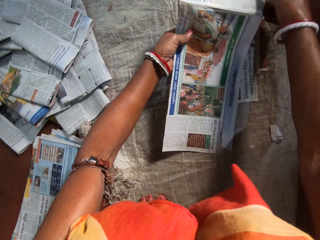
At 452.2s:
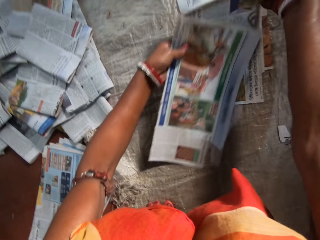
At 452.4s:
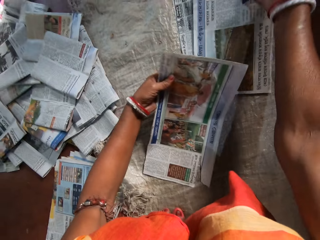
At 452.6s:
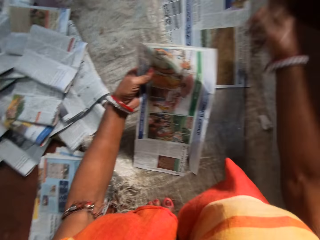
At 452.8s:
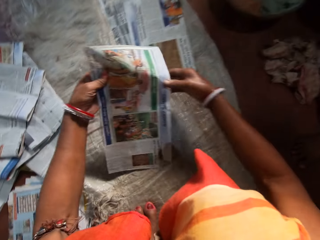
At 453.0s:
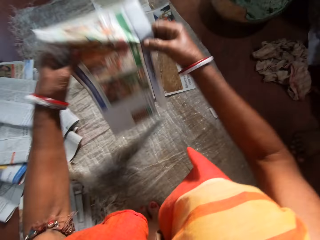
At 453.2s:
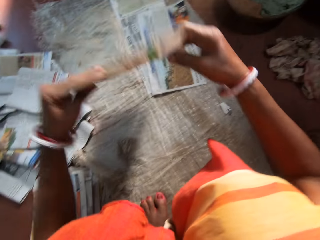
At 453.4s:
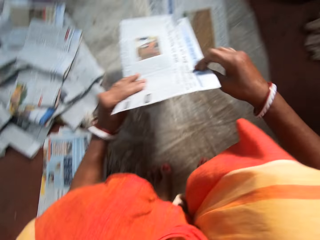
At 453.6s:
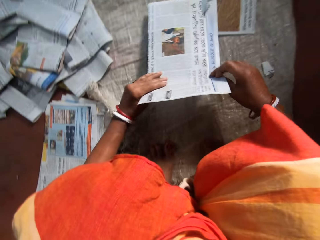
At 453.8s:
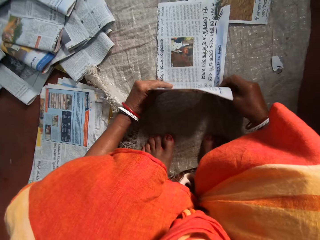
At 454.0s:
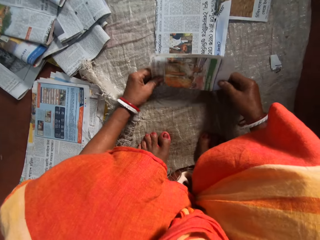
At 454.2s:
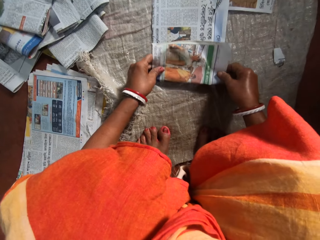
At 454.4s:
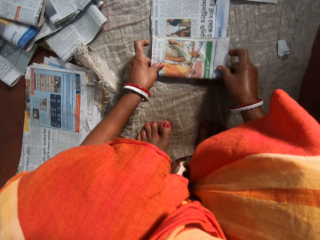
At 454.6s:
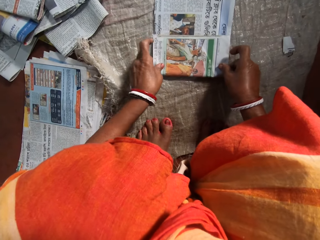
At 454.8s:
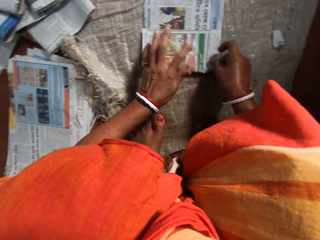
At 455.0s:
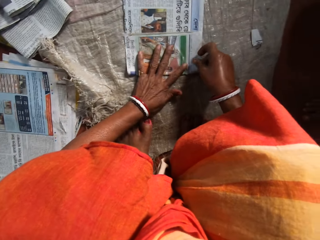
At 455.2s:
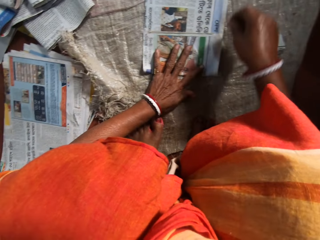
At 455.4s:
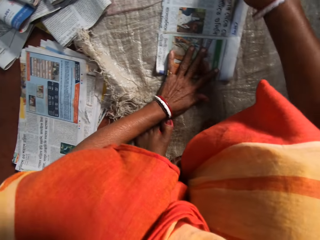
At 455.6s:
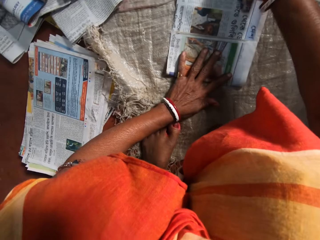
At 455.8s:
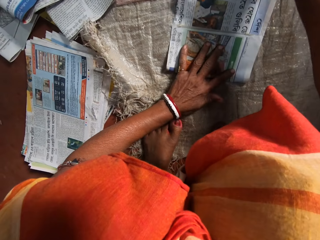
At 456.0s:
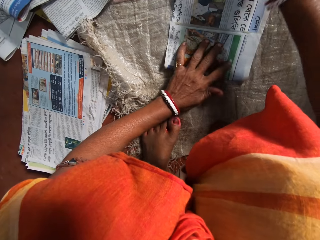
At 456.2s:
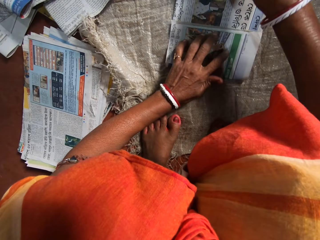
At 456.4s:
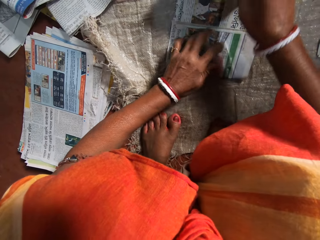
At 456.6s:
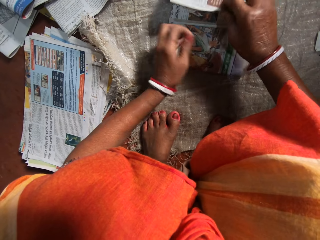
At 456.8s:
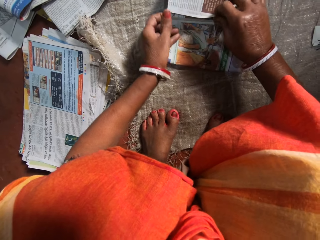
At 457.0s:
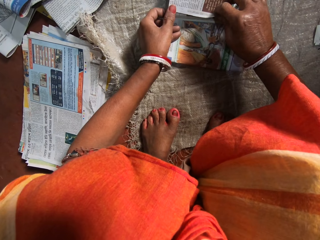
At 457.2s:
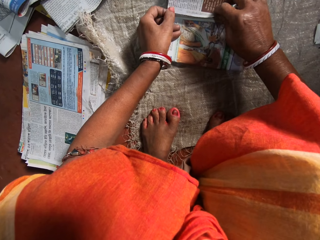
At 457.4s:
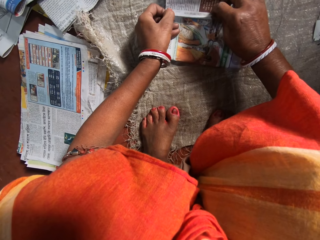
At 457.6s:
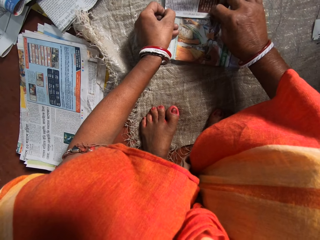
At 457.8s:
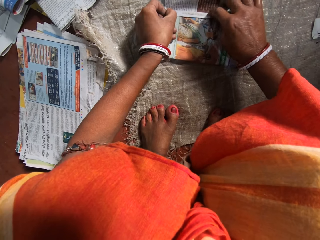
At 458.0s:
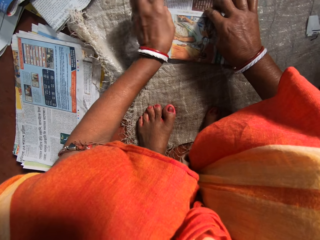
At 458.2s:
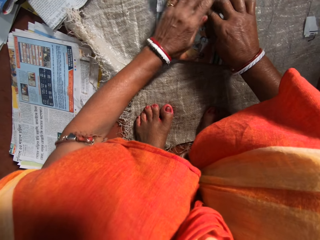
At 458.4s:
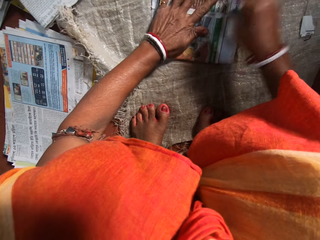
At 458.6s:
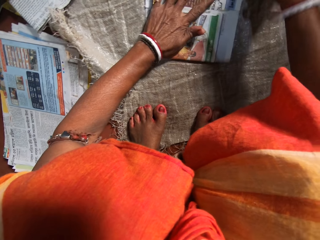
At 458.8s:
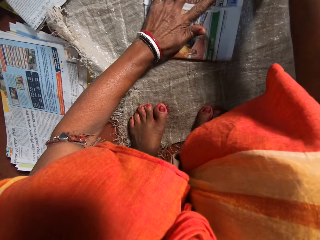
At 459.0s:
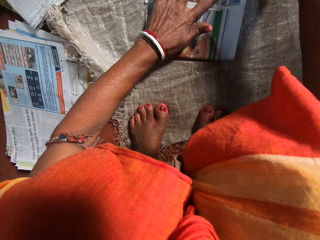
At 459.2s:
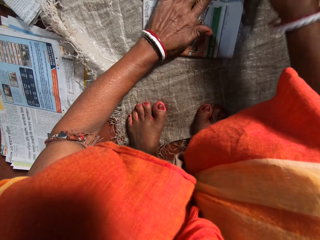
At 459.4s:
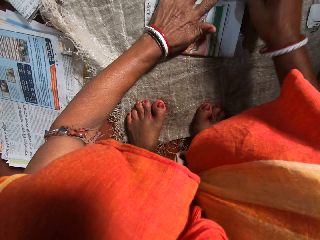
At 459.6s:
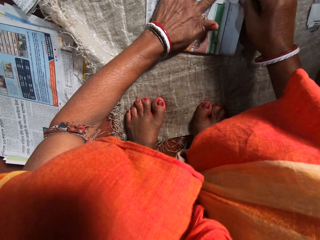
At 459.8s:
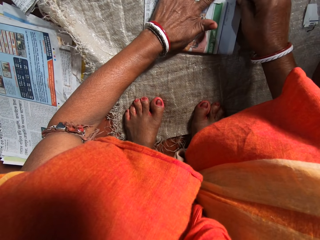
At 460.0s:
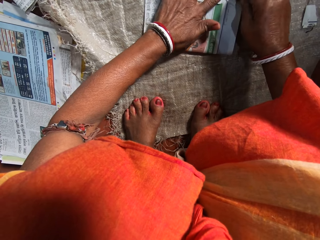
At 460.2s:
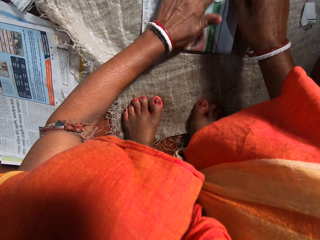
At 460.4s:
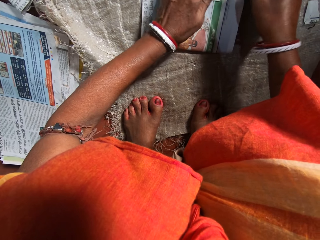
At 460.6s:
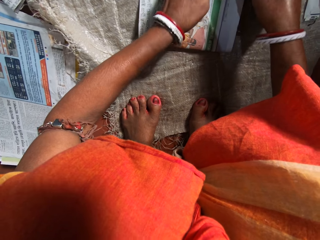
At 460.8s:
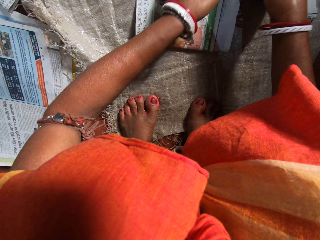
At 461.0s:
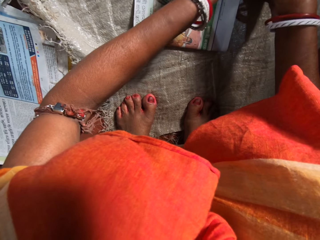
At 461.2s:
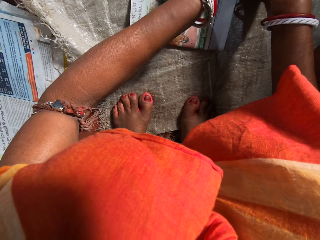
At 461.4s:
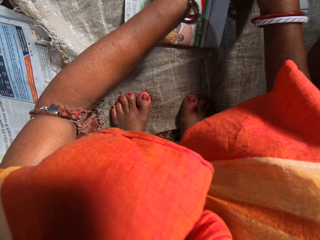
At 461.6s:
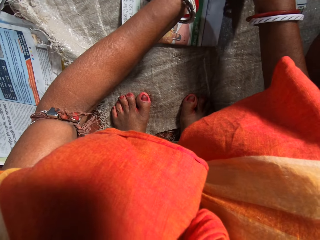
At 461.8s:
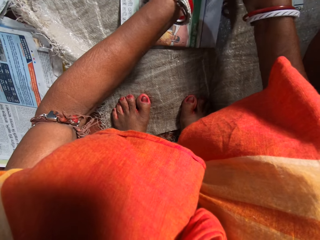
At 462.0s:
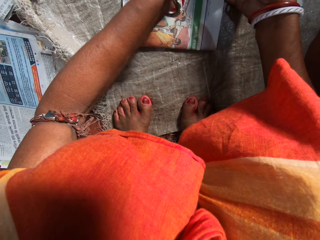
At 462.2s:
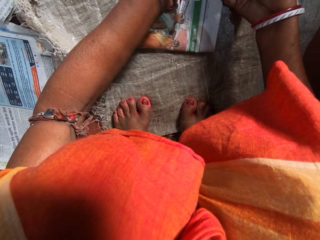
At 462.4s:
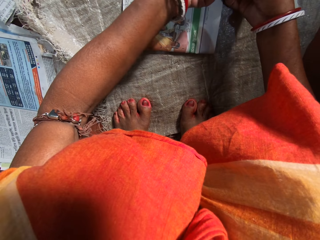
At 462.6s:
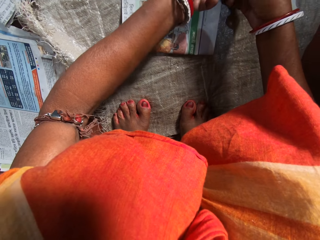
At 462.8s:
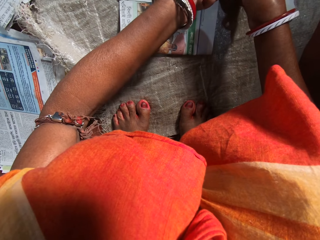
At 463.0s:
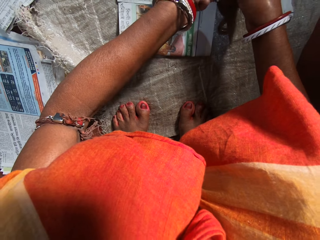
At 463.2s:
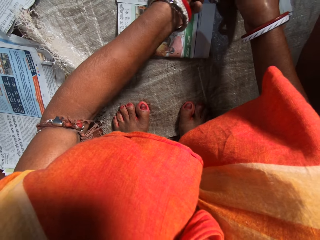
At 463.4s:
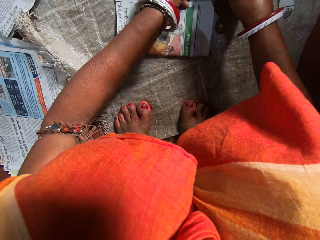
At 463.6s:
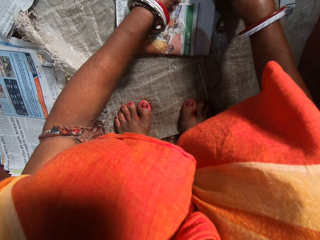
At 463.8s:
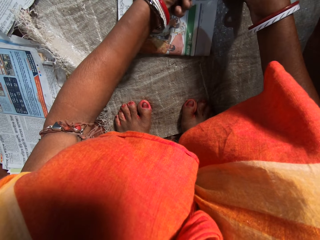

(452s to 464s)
The camera wearer separates the newspapers. She turns to the newspaper. She places the newspaper on a sack. She folds a paper on the floor with both hands. She places her left hand on the newspaper. She folds the newspaper. She places her left hand on the newspaper.

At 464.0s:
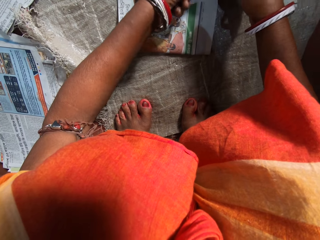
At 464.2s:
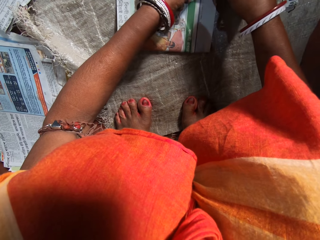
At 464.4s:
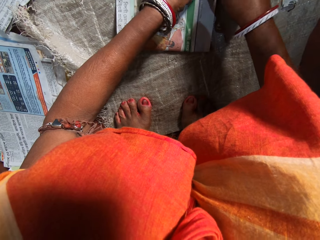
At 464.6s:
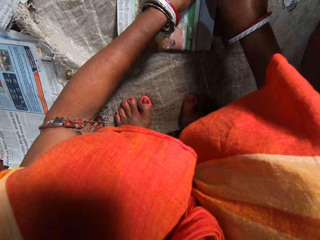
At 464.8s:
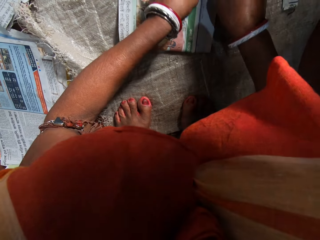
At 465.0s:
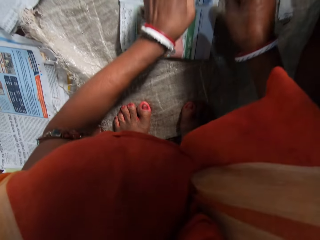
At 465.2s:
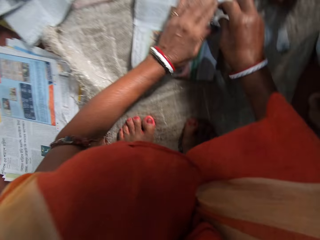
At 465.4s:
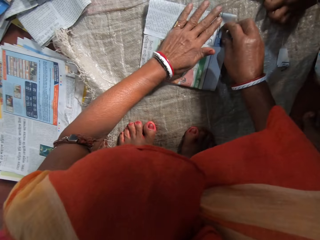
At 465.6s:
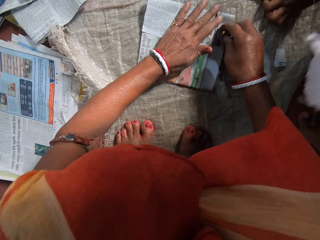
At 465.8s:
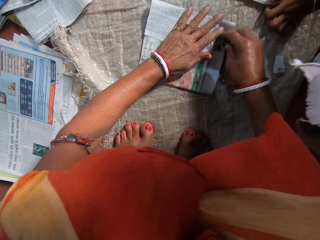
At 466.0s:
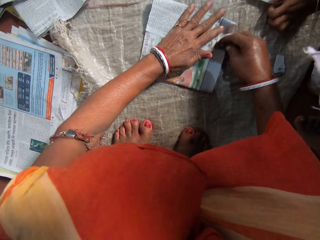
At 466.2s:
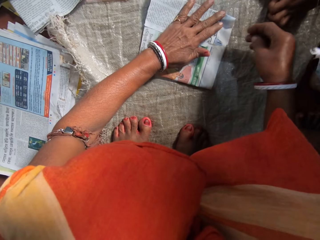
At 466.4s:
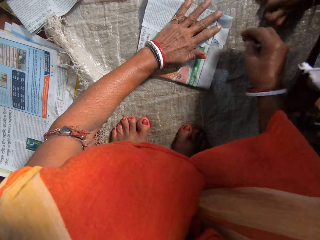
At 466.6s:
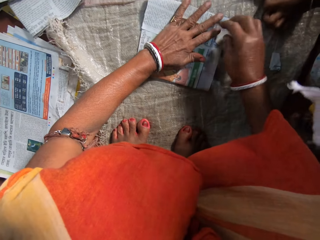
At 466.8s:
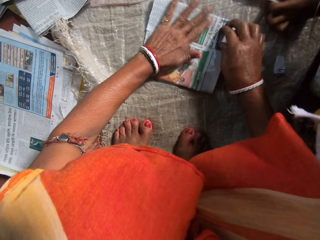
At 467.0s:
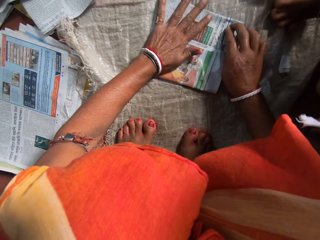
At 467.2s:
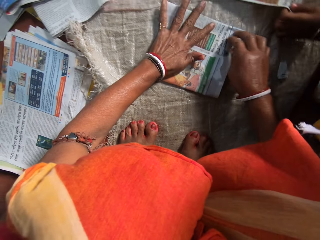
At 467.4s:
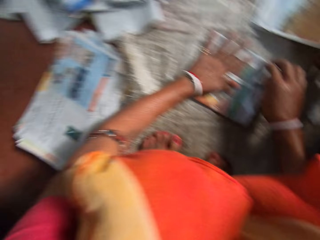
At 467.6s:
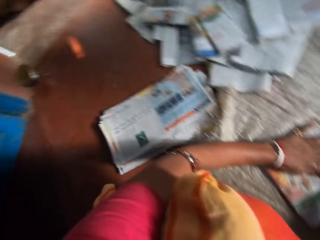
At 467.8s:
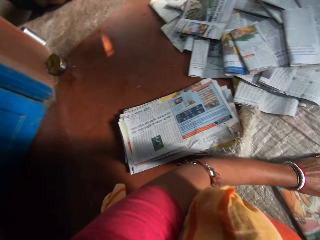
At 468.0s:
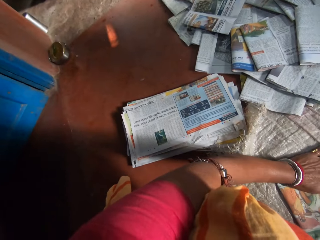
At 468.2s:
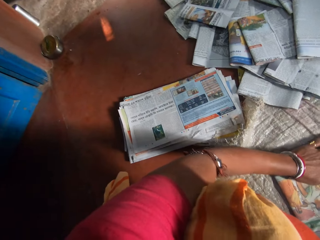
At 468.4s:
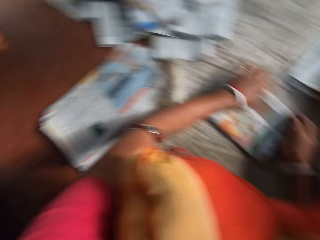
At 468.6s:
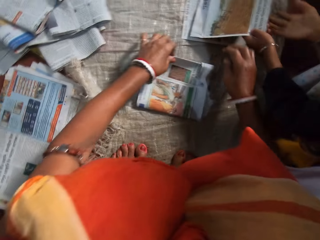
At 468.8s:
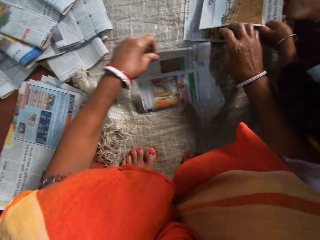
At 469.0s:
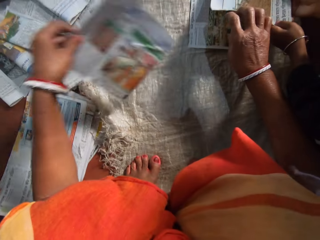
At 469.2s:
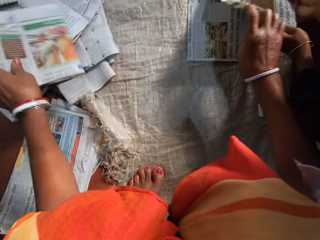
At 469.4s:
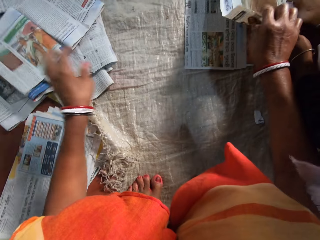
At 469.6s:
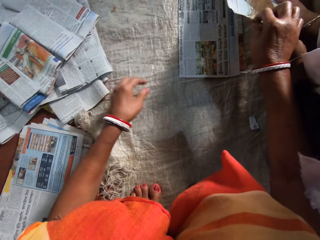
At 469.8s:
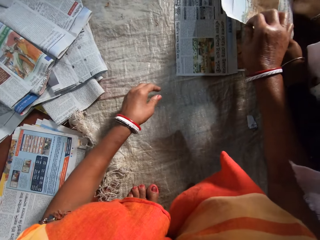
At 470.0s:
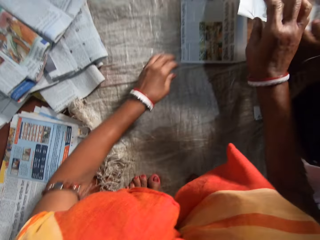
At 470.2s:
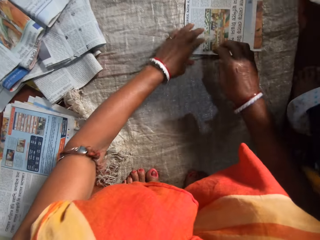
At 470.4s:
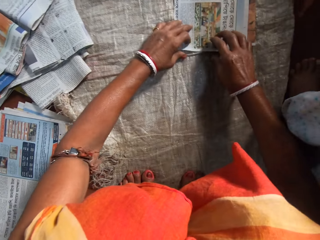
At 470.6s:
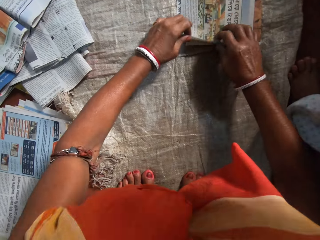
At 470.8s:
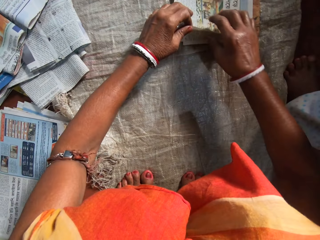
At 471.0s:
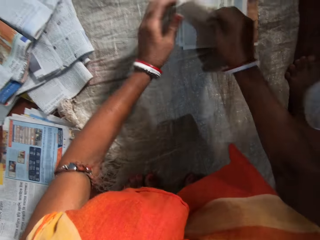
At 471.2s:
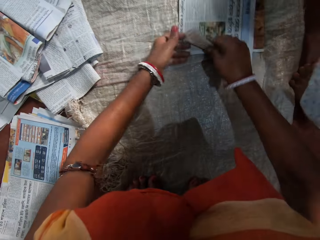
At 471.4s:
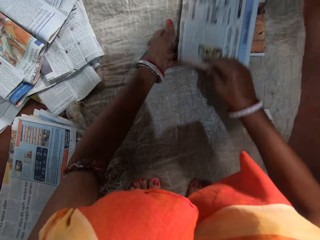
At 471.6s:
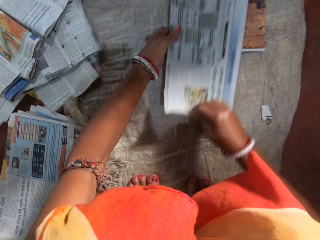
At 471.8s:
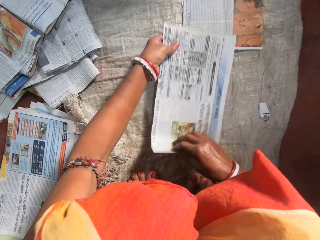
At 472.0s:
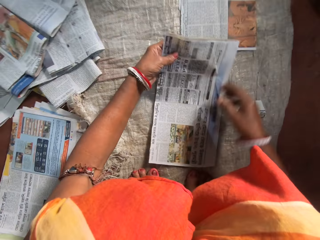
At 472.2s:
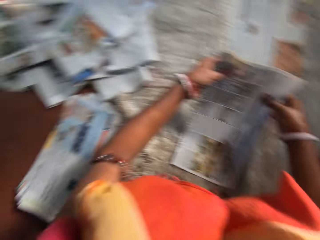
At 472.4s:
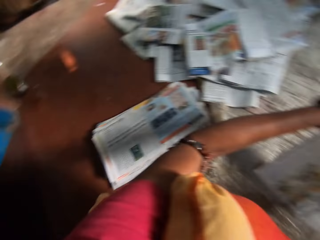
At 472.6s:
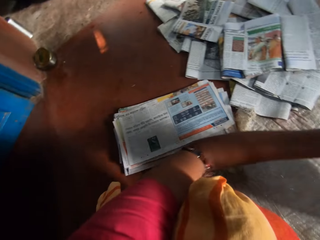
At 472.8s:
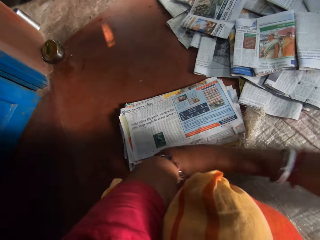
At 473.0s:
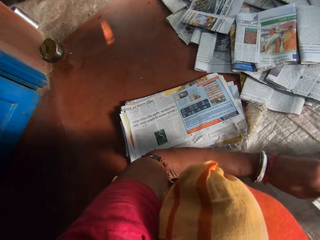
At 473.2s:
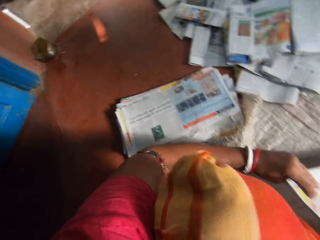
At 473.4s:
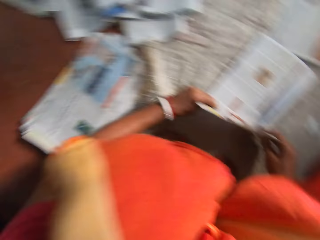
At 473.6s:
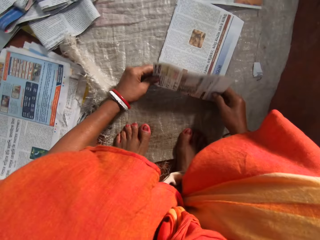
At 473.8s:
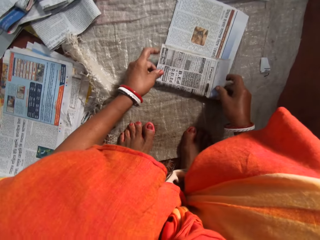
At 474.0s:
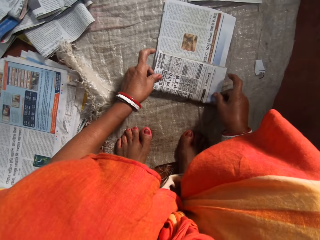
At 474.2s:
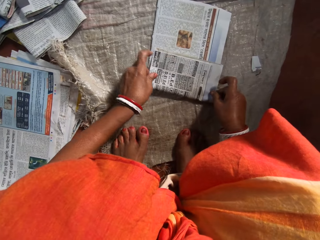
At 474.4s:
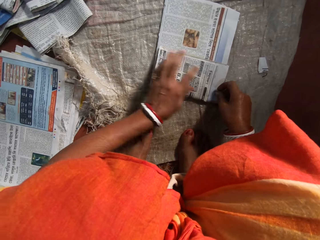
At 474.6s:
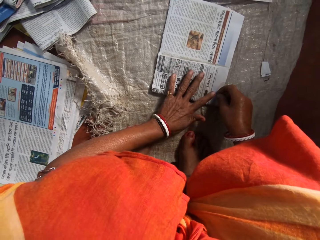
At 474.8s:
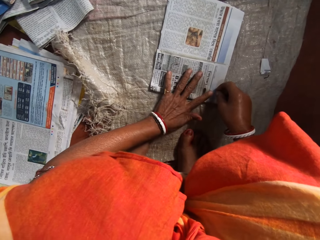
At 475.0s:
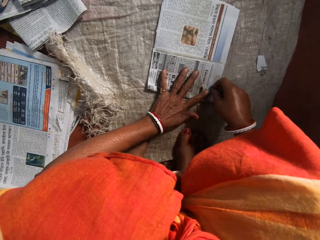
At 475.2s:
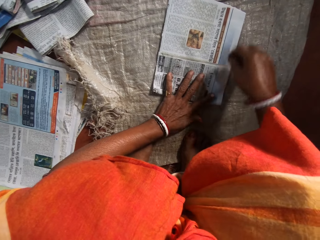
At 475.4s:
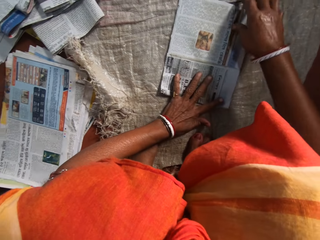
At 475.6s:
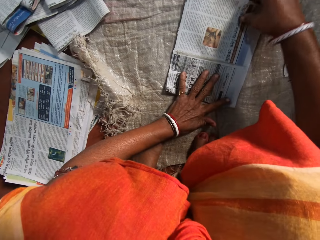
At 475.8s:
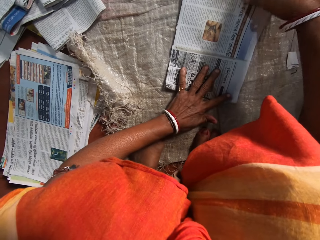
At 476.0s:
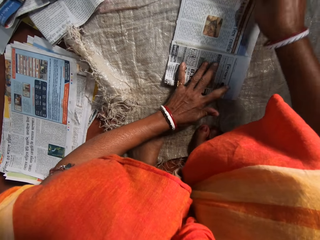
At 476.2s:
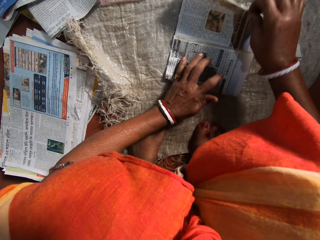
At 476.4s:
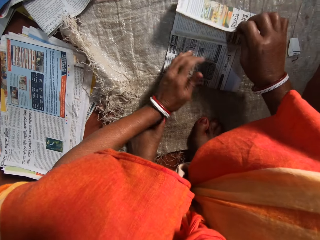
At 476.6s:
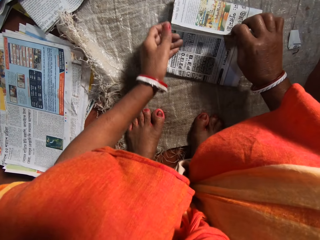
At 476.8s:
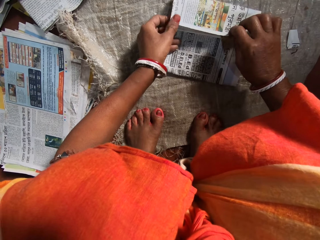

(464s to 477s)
The boy picks up a paper on the floor with his left hand. The camera wearer turns to the left. She drops the folded paper with her left hand on a stack of folded papers. The boy holds a newspaper. The camera wearer picks up a newspaper from the others. She turns to the left. She places the newspaper on a sack. She folds a paper on the floor with both hands. She places her left hand on the newspaper.
